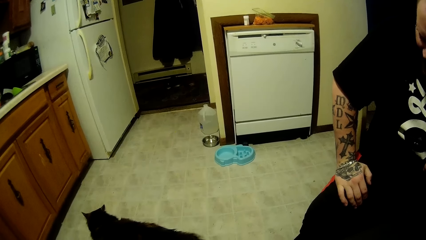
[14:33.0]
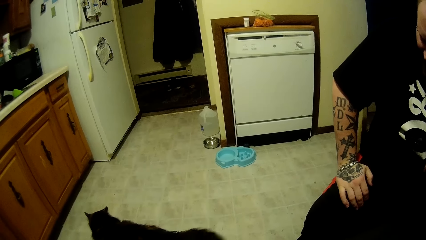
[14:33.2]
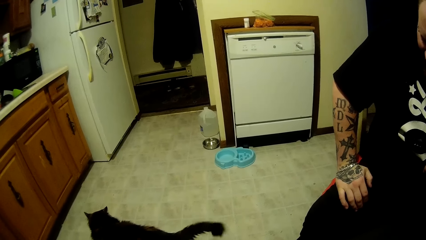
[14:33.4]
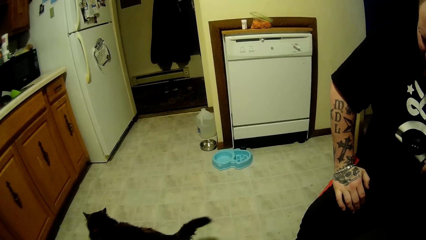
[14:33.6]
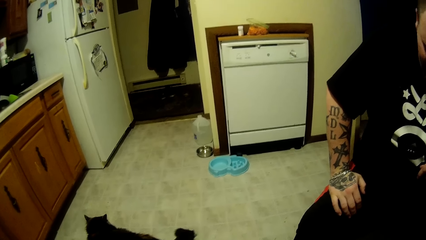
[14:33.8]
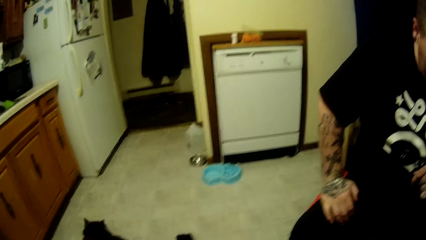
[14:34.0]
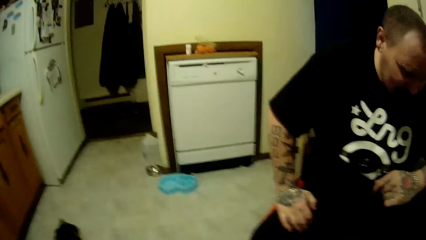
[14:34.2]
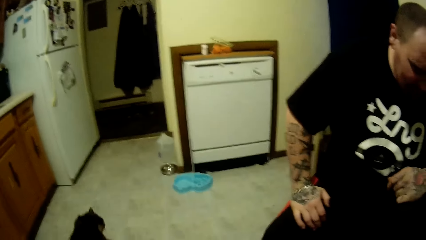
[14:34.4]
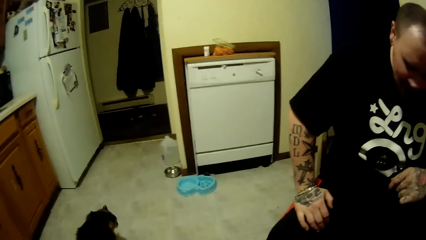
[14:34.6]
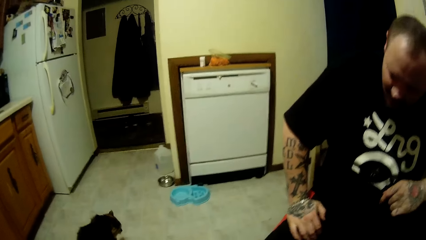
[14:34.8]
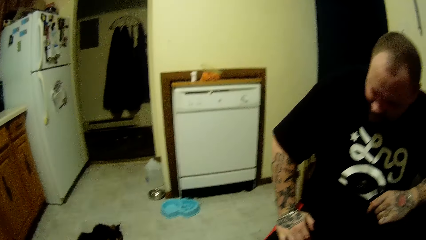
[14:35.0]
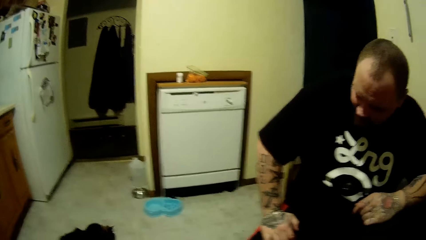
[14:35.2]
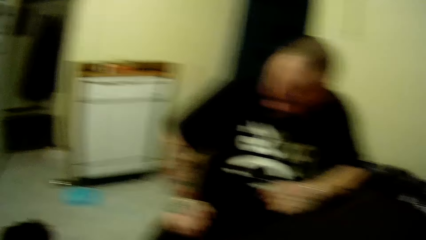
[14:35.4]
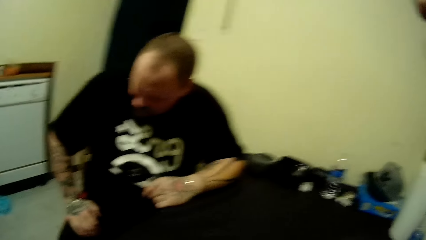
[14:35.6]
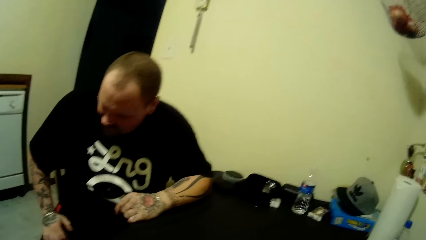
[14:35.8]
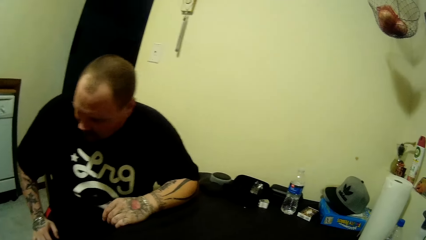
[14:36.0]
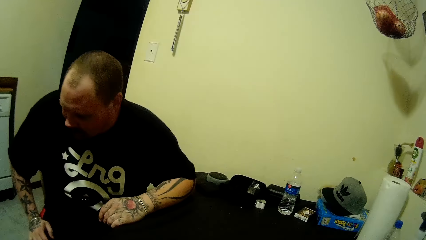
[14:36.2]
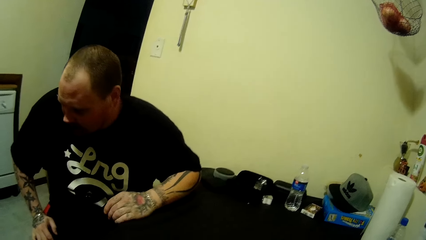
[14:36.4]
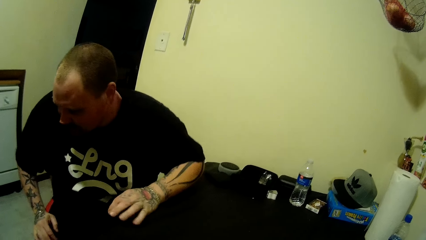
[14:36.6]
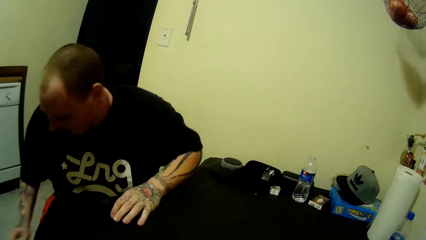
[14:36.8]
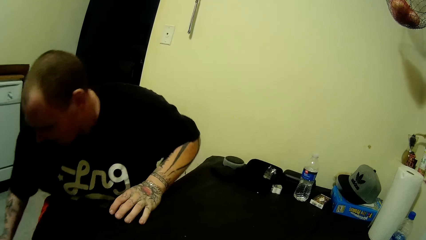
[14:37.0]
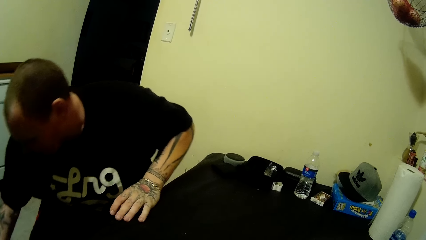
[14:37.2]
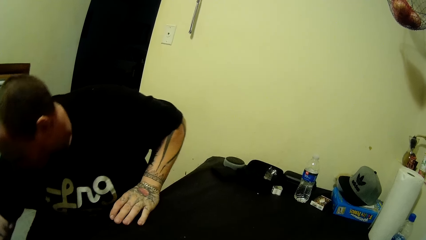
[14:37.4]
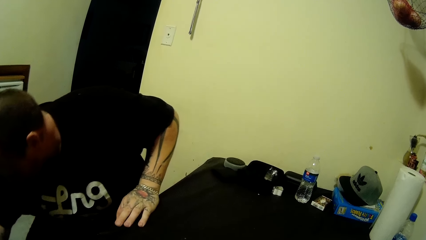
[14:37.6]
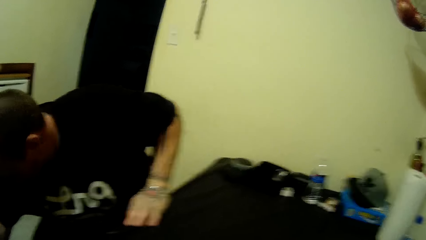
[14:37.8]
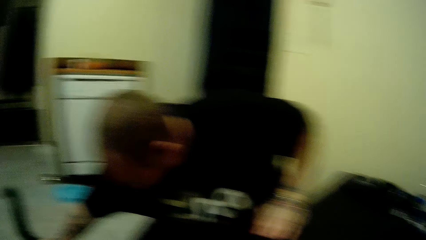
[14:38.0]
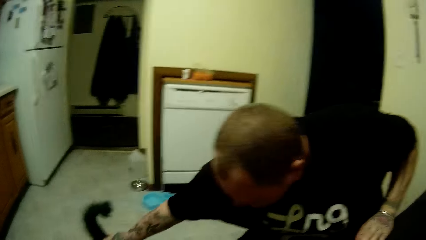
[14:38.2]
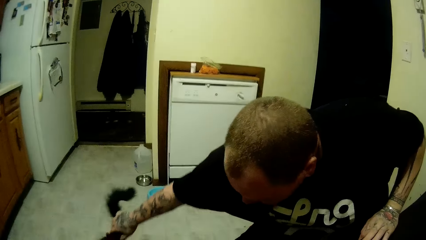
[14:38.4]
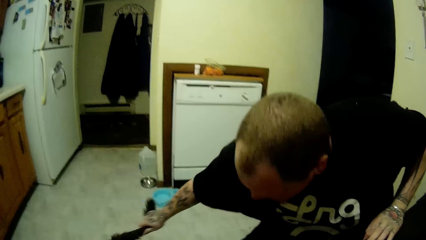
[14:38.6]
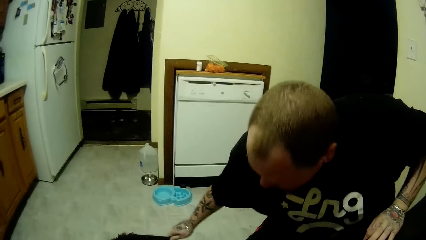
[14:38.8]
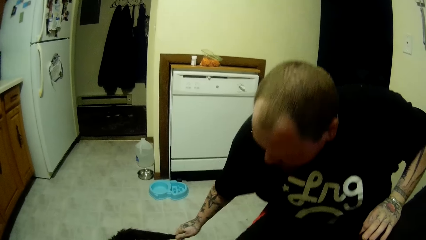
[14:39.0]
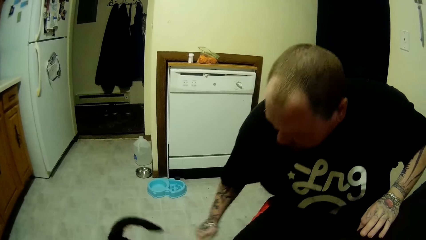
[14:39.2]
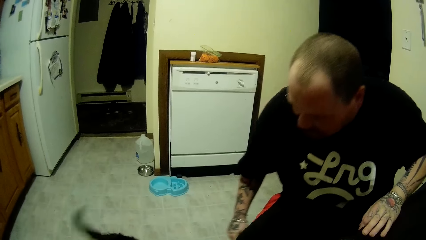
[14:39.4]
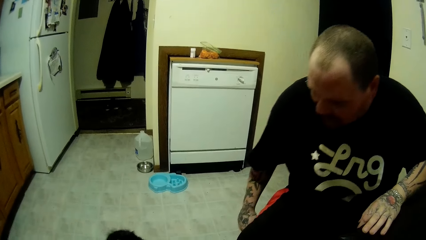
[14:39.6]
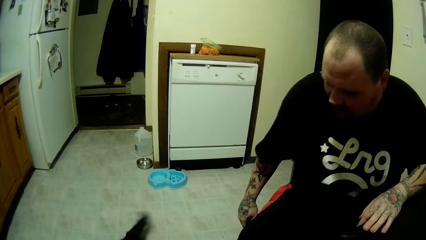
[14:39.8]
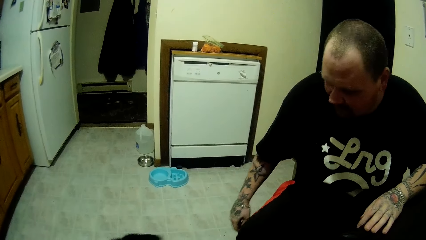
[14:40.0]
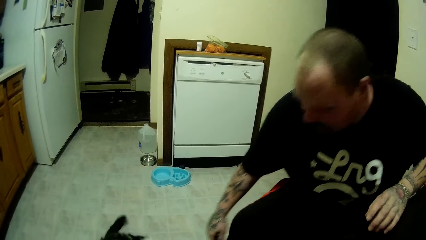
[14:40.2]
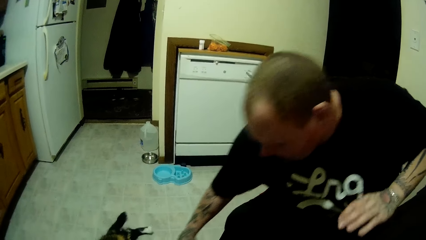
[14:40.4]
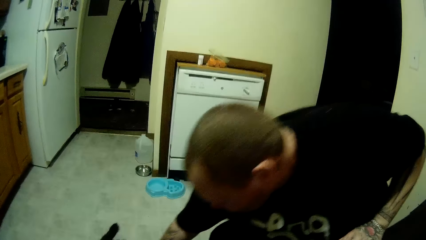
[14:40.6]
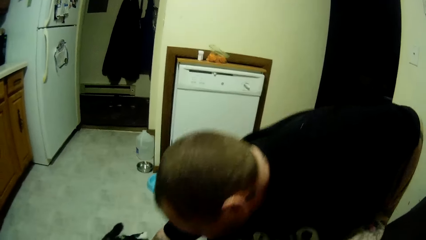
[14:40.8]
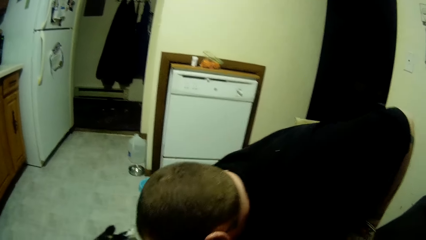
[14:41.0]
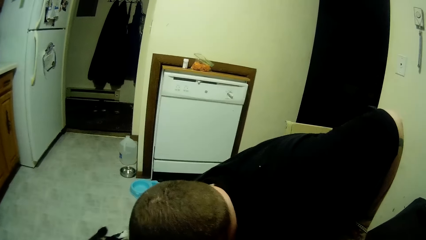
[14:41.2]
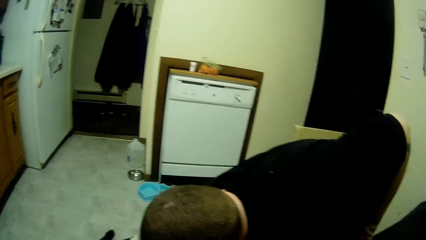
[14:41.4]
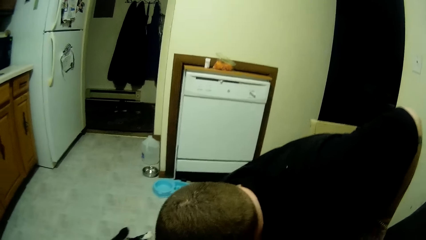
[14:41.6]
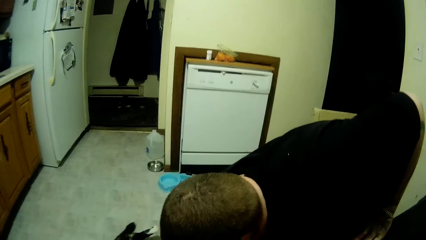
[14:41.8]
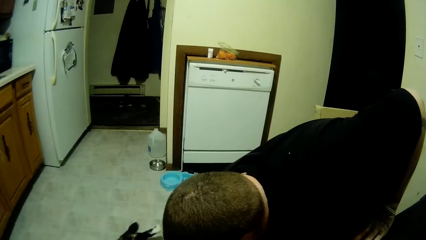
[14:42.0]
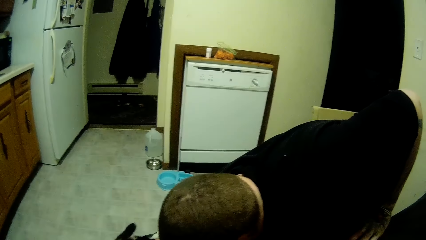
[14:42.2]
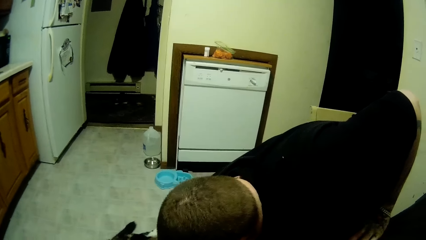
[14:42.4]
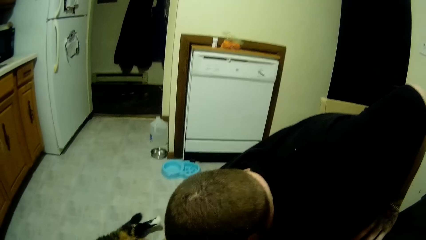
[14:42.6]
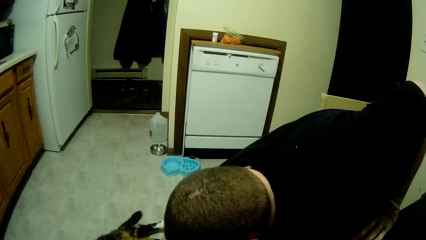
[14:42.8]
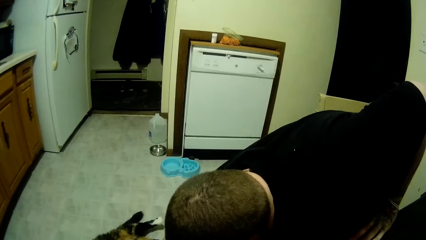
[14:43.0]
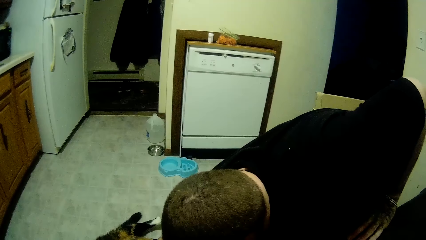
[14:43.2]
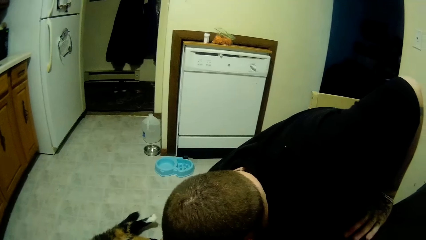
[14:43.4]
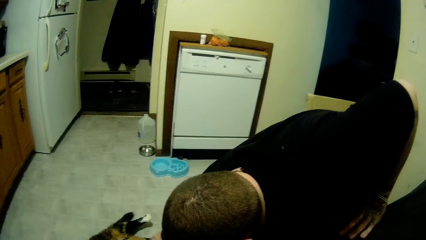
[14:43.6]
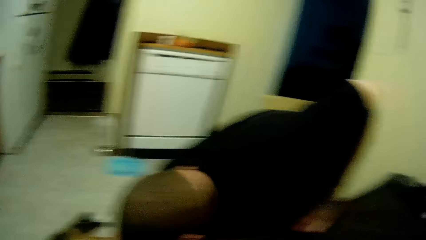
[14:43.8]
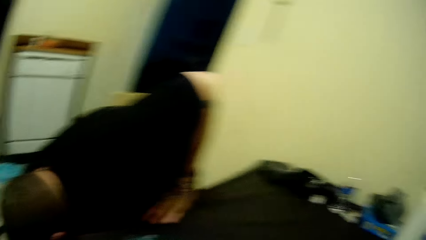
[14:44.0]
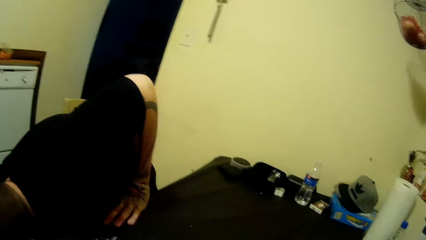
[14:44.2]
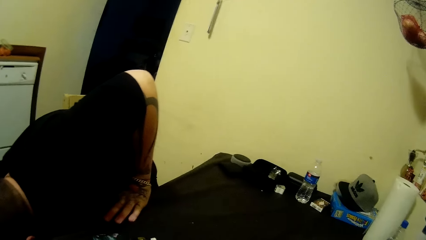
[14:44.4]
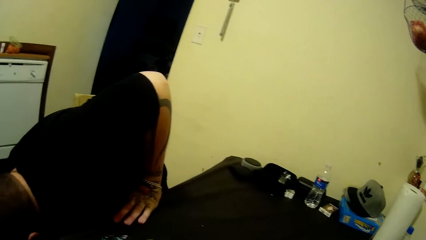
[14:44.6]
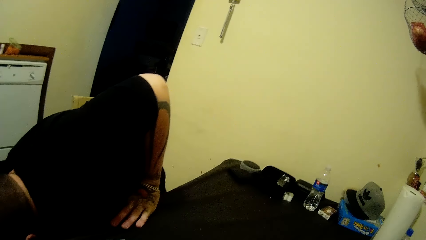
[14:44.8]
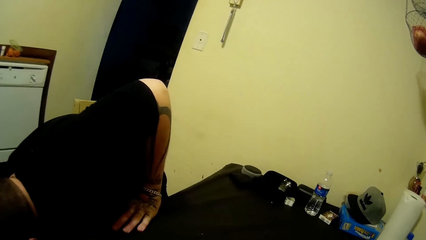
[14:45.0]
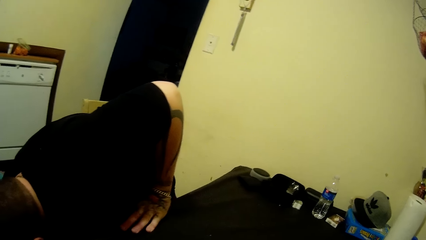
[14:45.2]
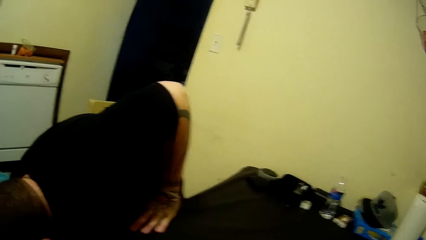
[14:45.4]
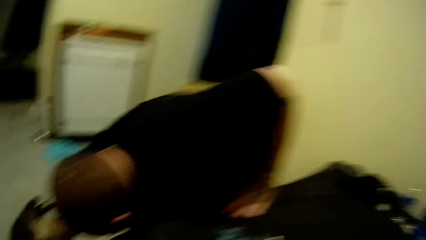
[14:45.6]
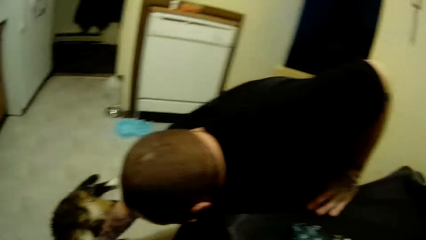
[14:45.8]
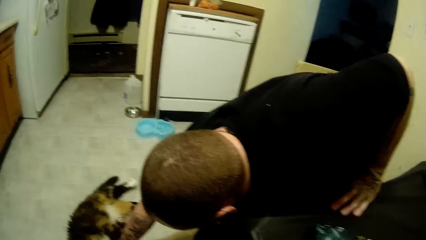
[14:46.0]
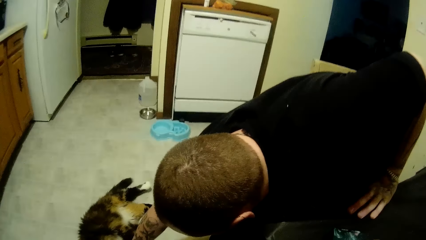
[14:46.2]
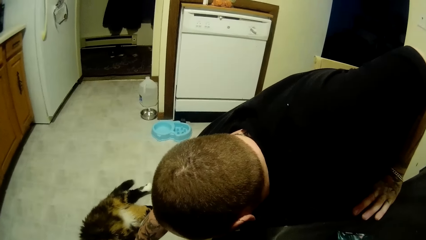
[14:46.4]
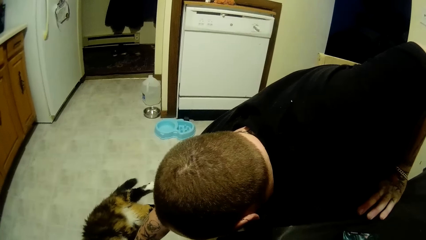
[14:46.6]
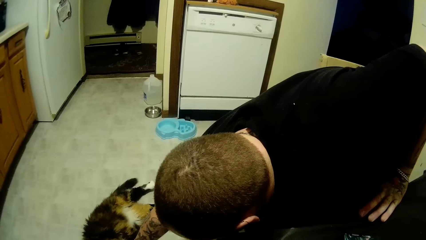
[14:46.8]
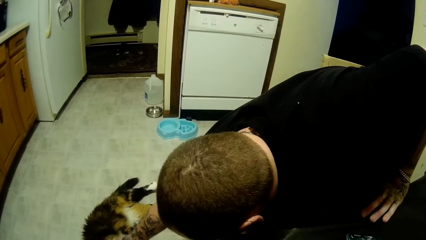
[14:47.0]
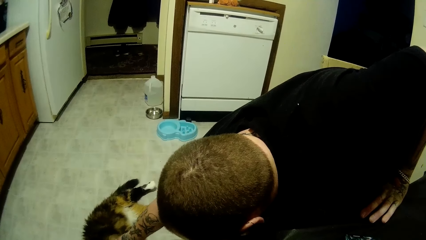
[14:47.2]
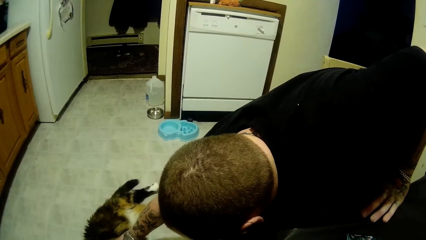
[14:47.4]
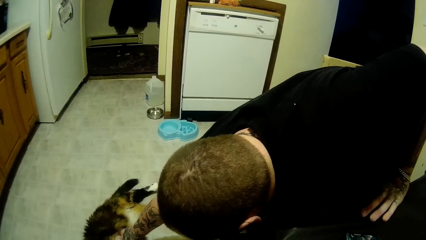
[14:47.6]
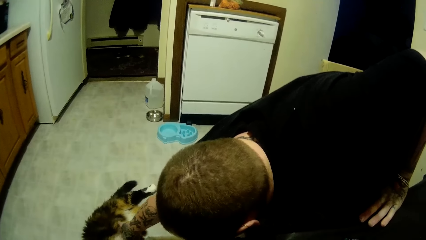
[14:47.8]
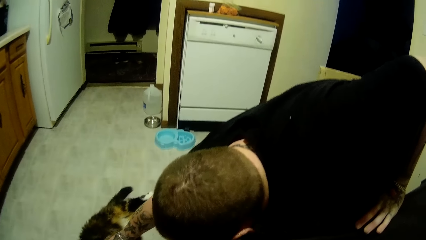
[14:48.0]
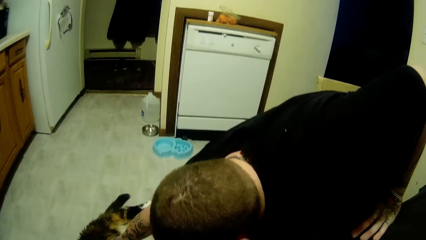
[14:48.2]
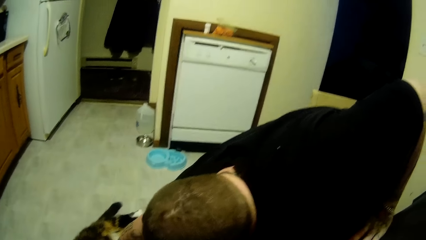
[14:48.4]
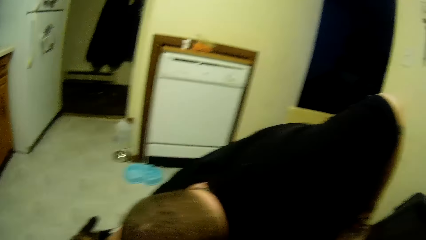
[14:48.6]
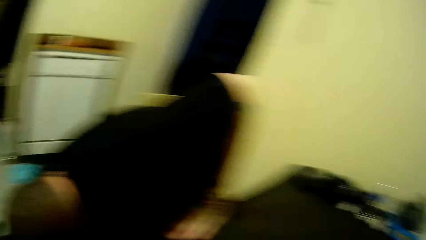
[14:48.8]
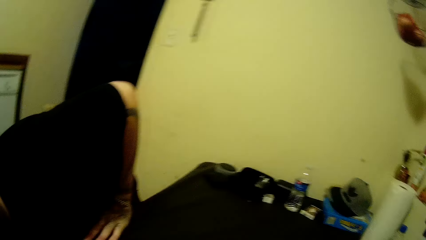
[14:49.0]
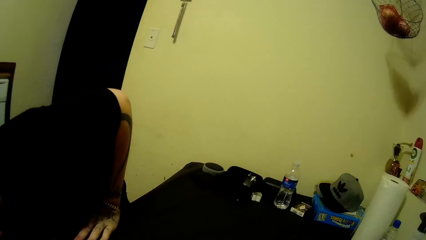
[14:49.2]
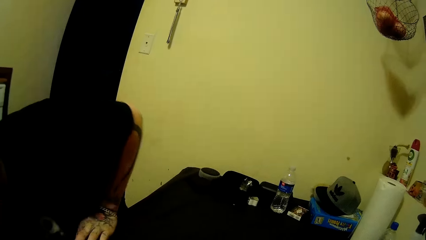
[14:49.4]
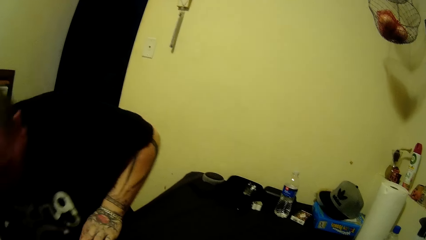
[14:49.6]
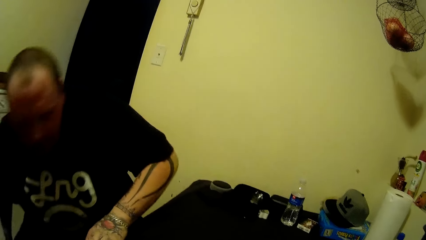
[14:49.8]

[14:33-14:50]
A man touches a cat.
